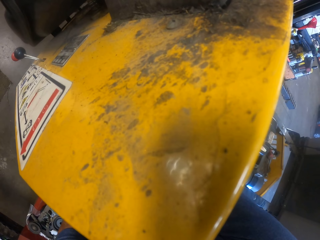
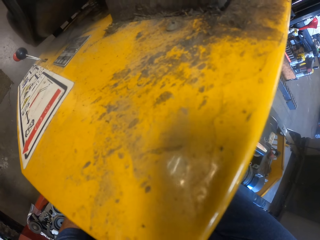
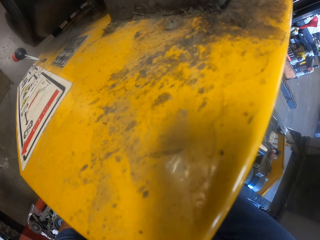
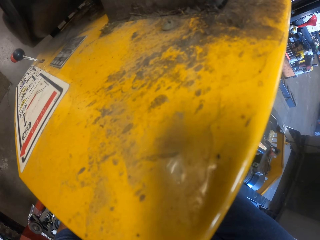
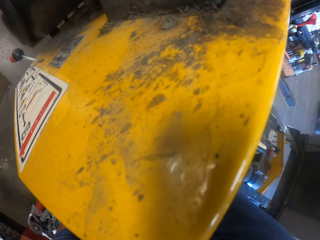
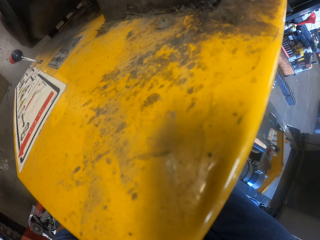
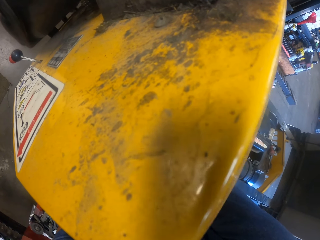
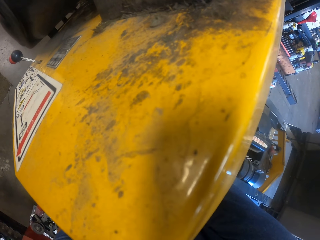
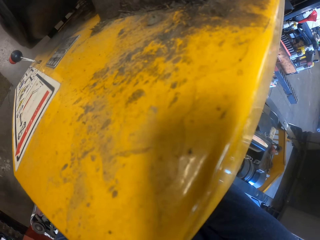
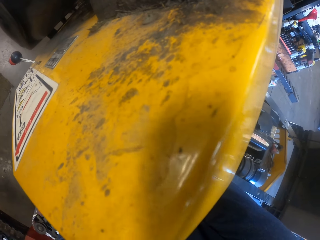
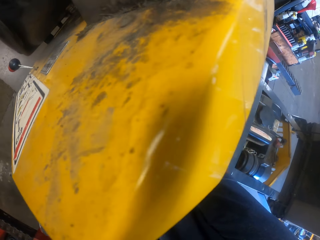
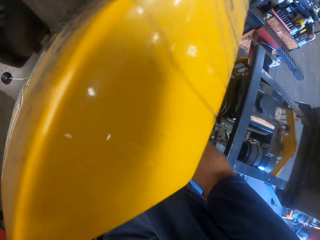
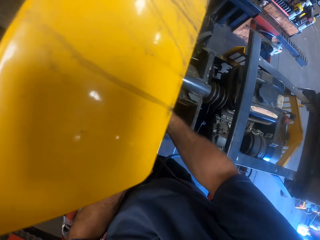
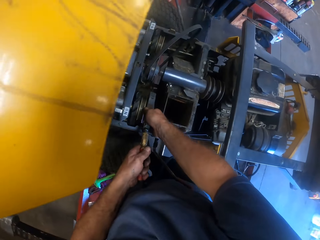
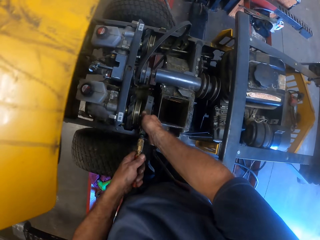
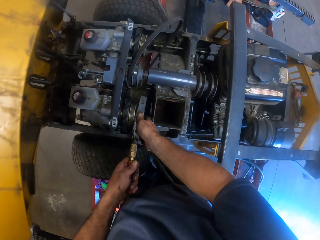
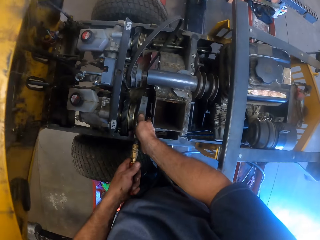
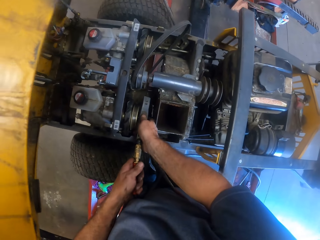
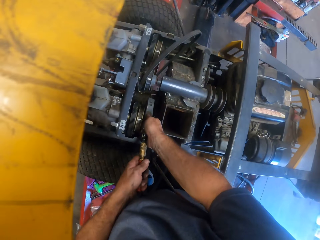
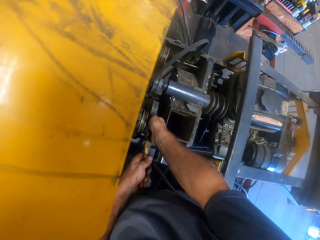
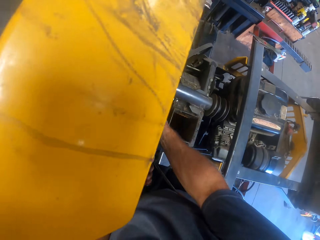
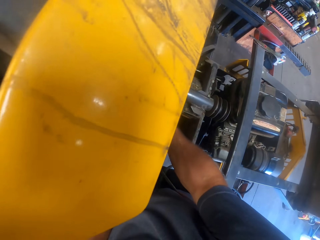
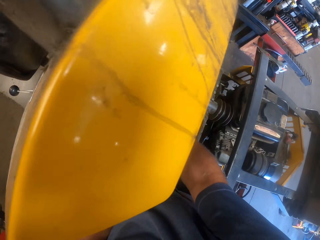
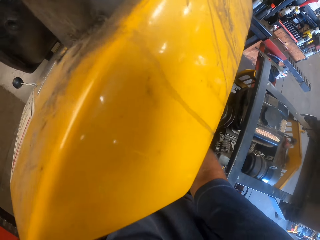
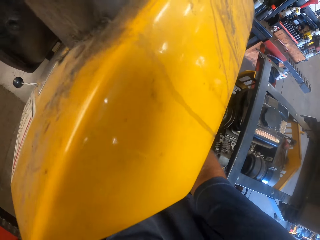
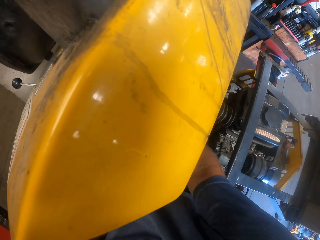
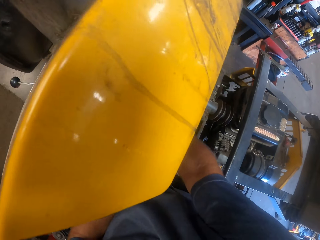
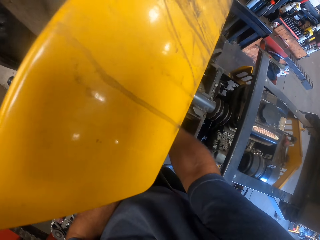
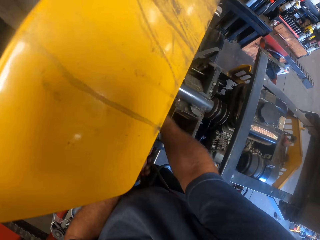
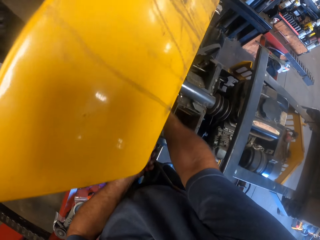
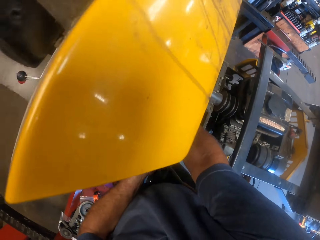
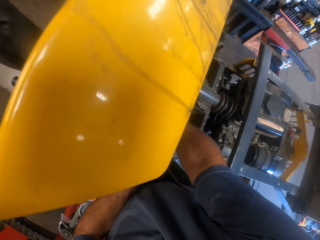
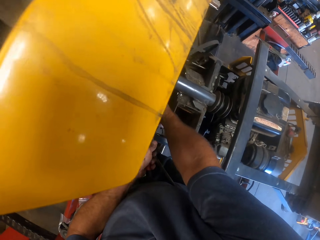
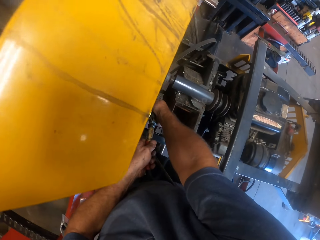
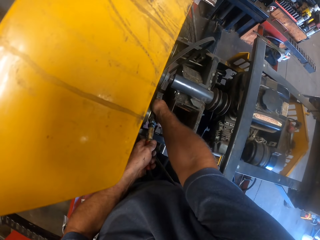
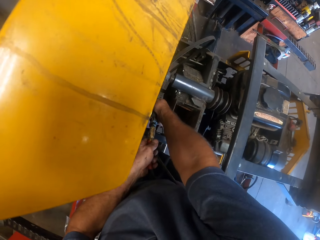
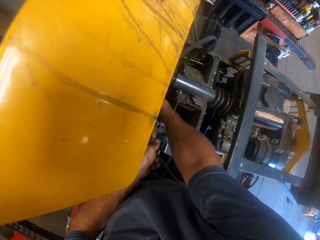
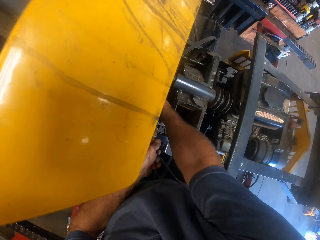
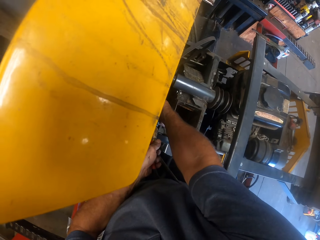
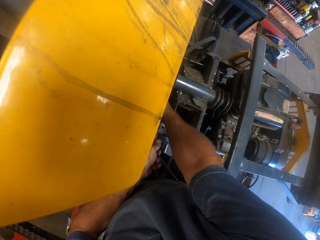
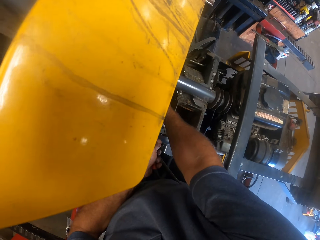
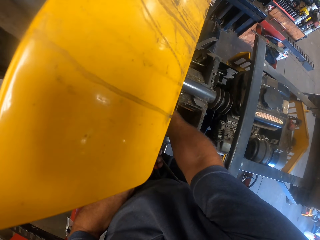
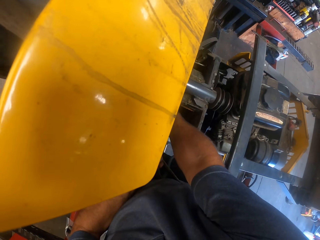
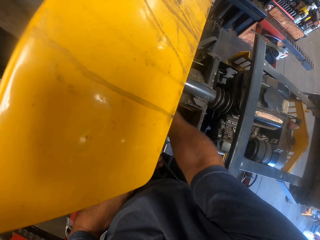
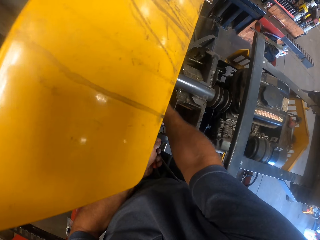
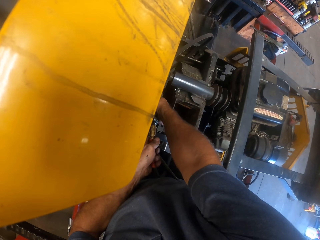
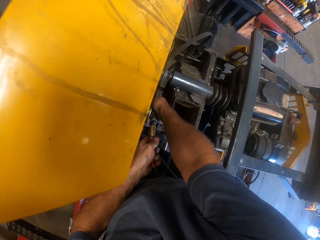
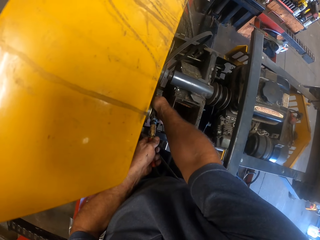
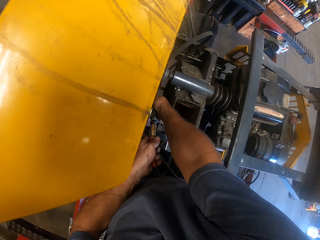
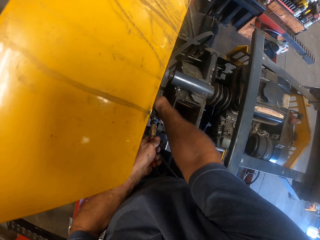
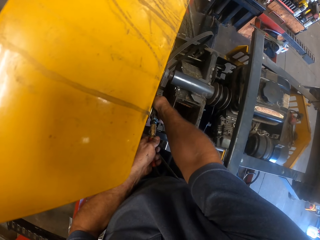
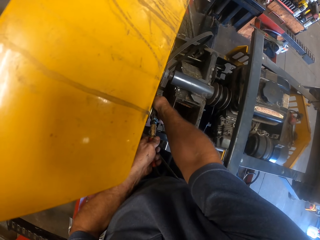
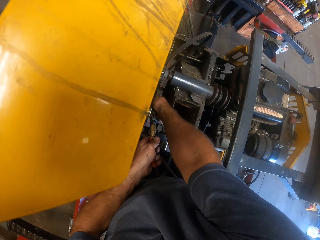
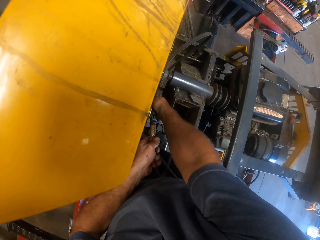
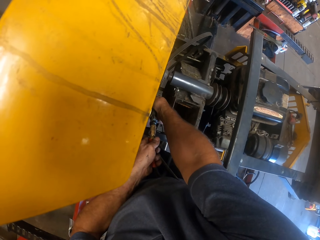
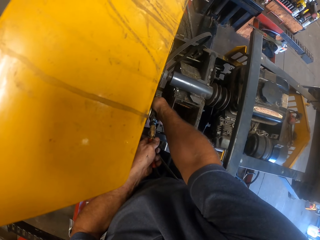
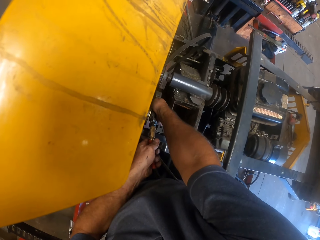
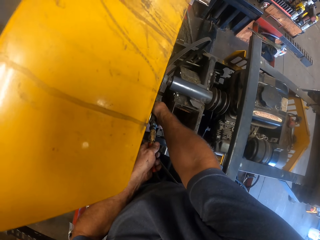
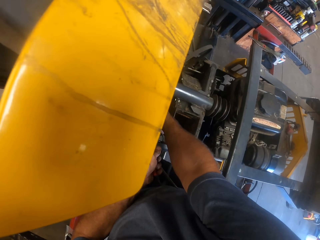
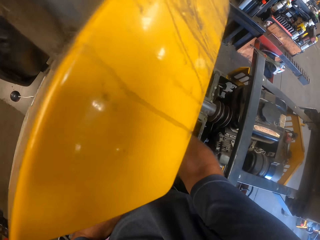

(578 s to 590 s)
The camera wearer pulls out the compressed air blade from the top of the pipe with both hands. They stretch the compressed air blade towards the pipe with both hands. They turn on the compressed air blade with both hands.

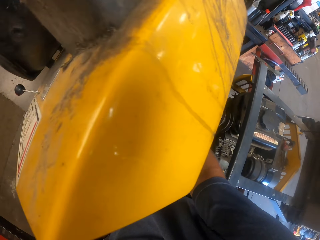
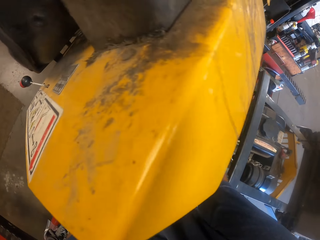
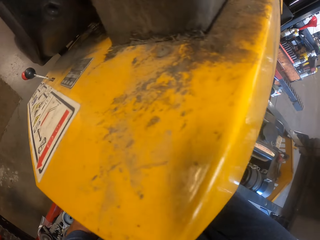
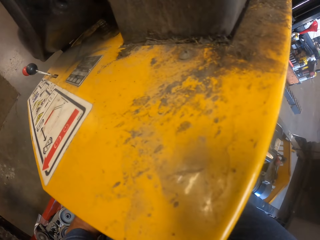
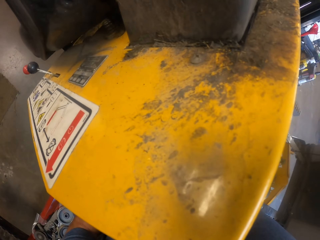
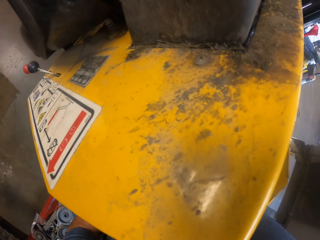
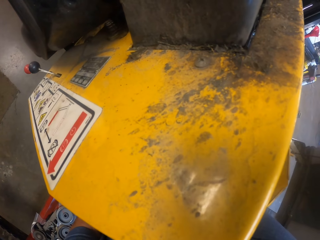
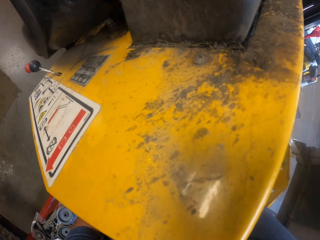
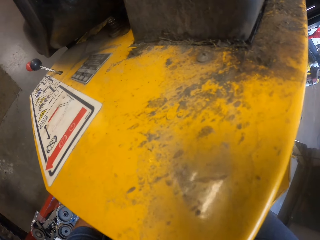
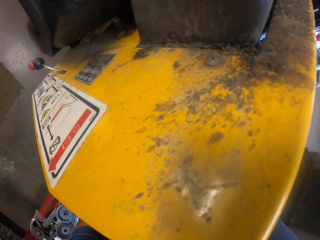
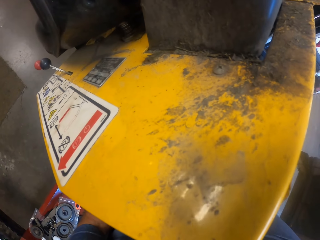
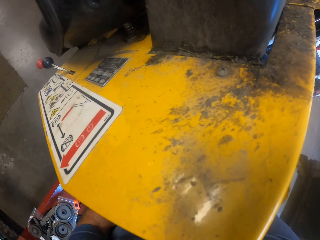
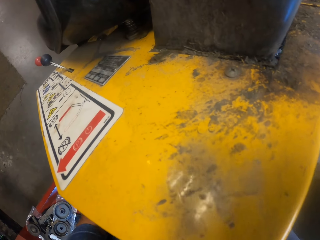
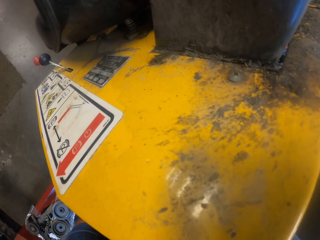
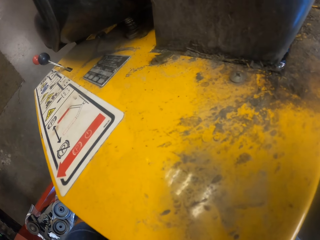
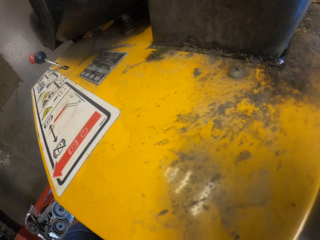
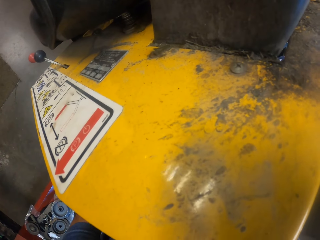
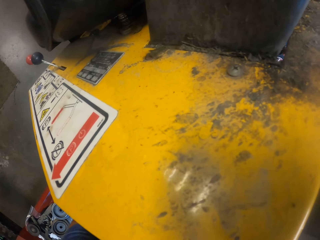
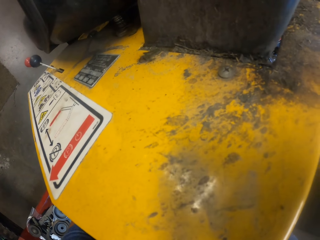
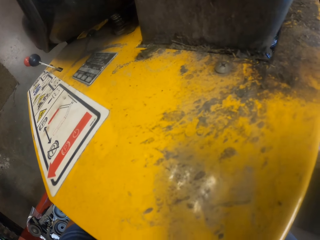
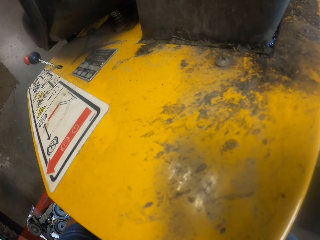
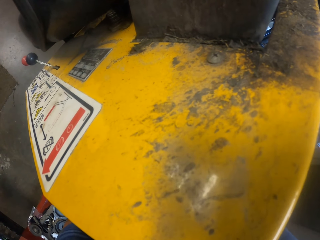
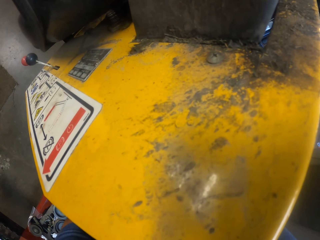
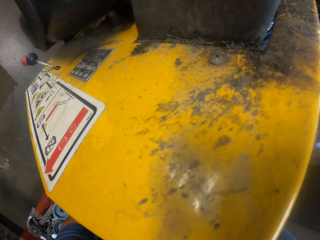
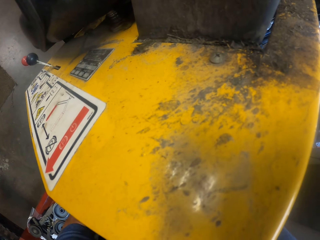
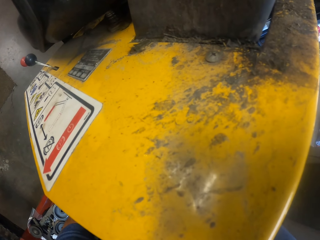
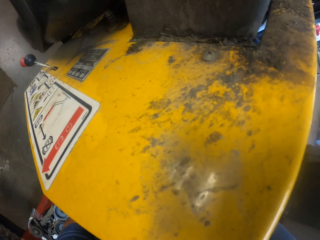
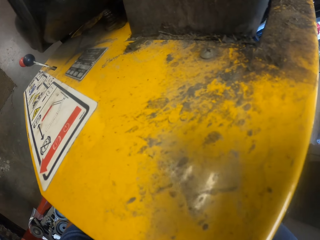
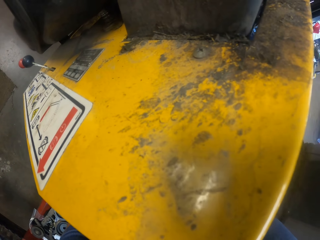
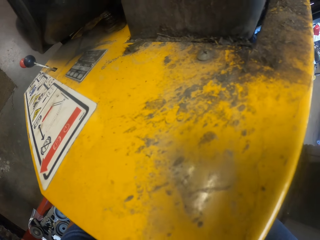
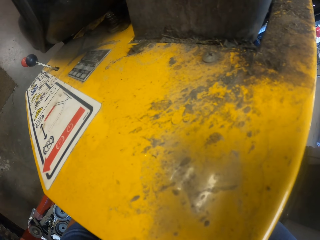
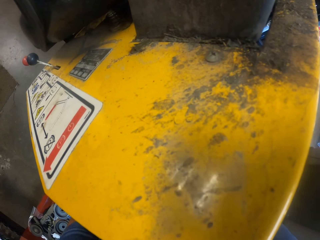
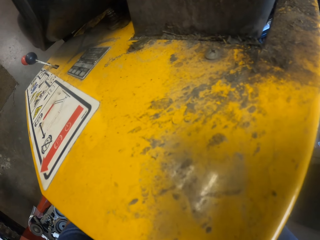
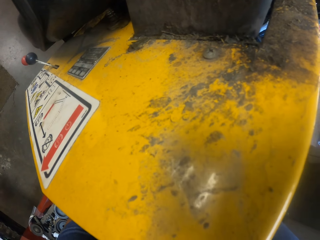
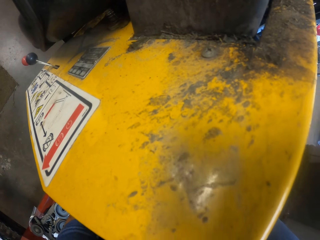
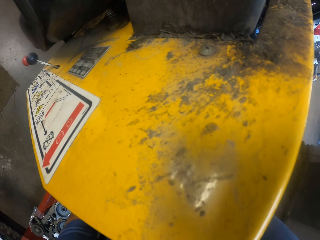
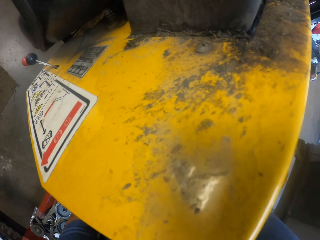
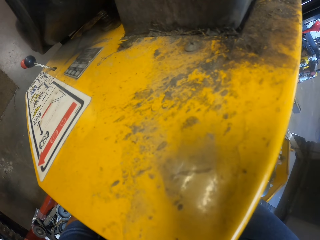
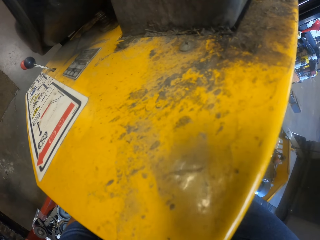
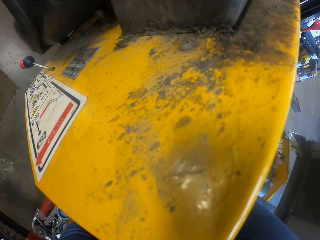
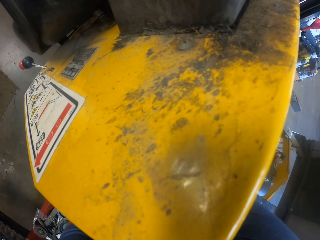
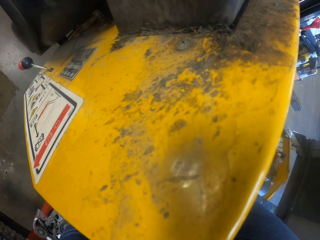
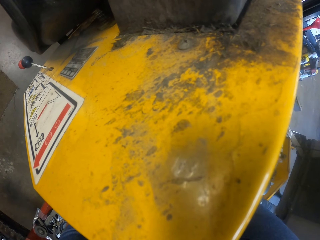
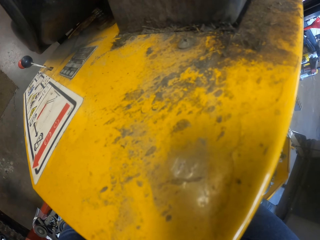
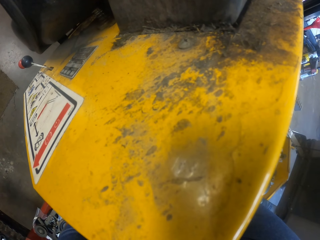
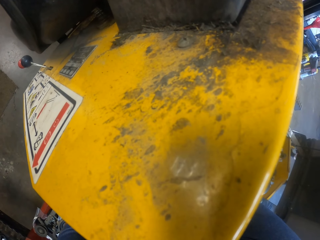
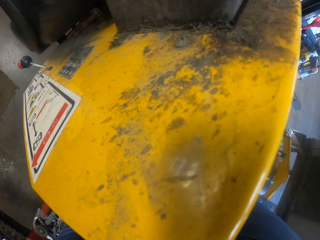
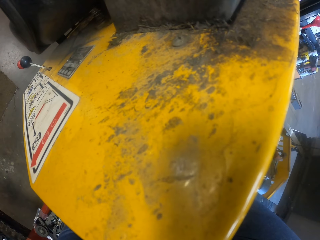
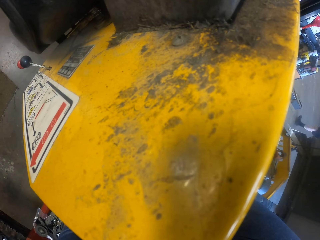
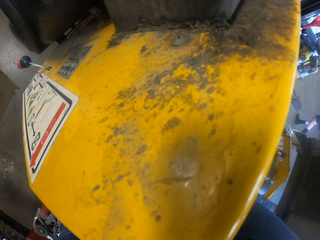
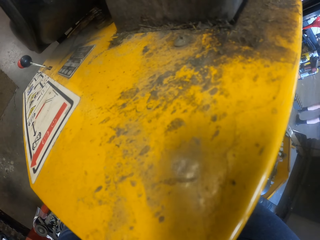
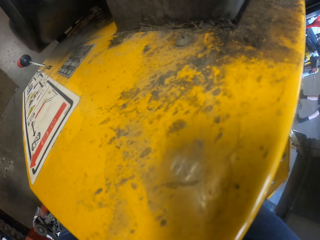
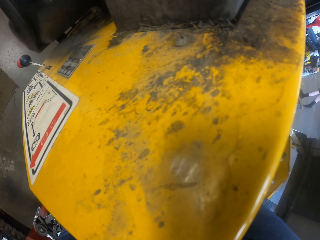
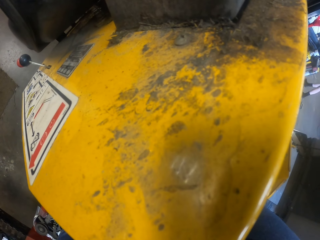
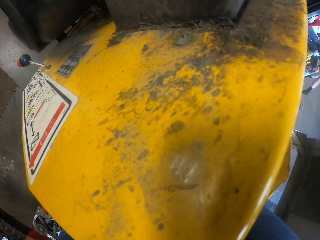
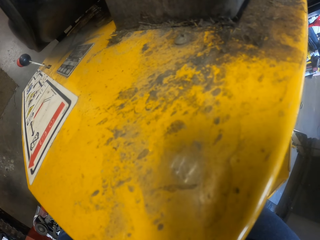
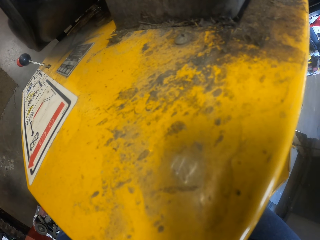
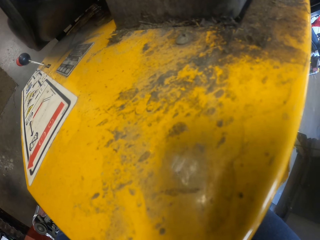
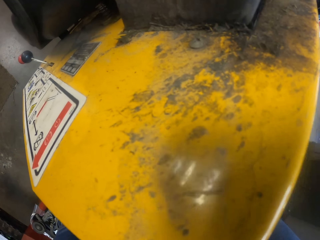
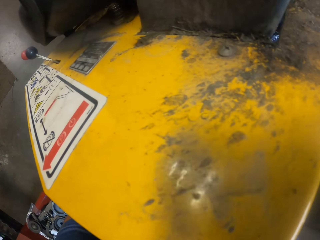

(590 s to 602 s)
A worker walks around the workshop.
